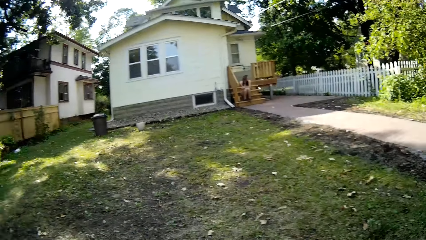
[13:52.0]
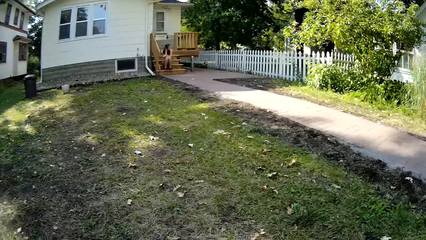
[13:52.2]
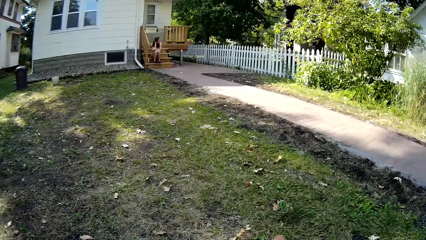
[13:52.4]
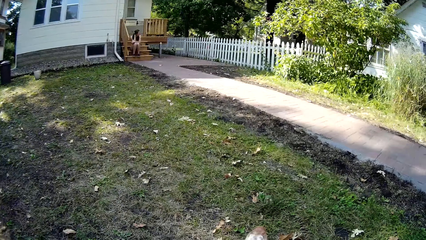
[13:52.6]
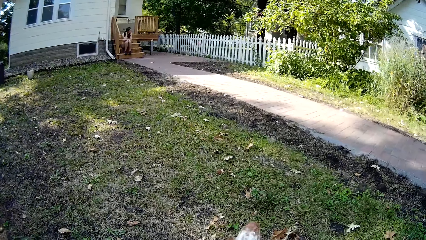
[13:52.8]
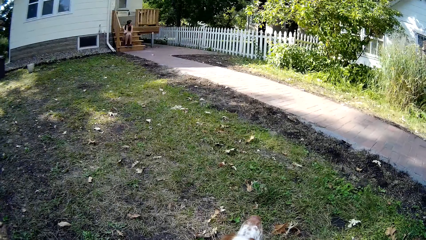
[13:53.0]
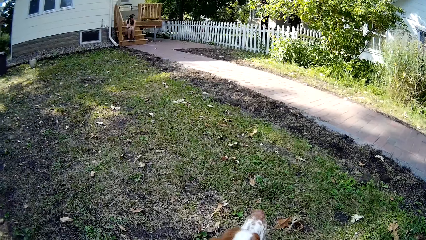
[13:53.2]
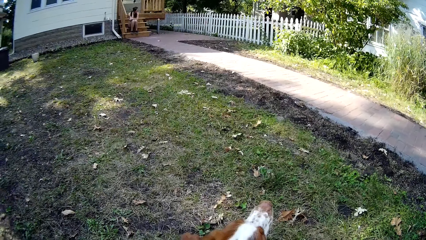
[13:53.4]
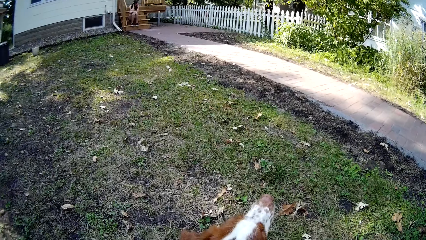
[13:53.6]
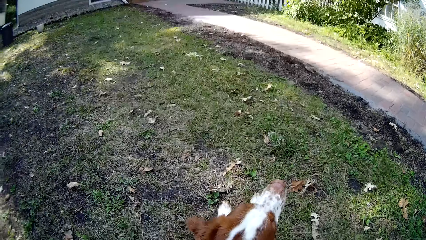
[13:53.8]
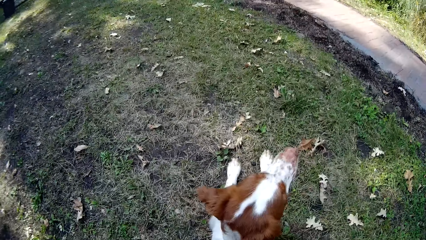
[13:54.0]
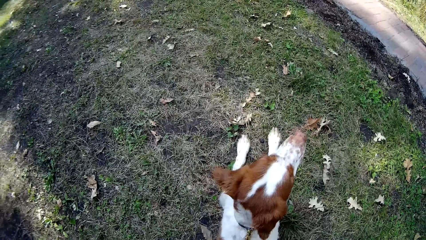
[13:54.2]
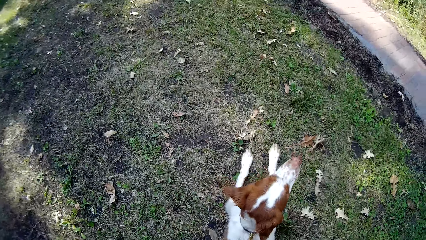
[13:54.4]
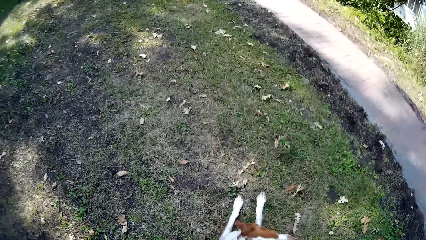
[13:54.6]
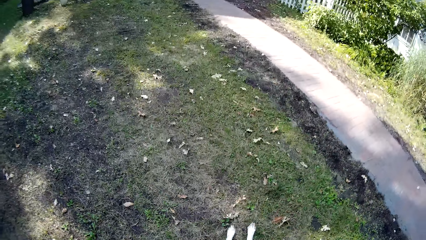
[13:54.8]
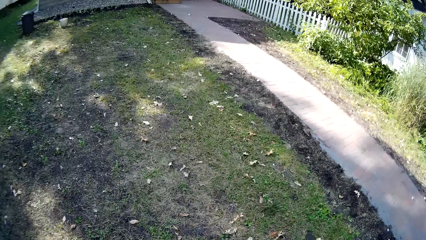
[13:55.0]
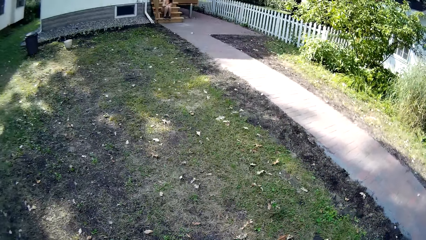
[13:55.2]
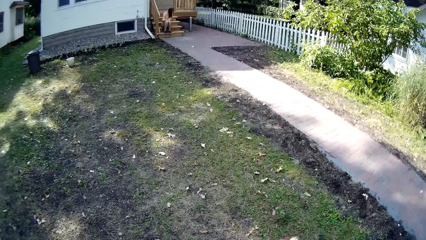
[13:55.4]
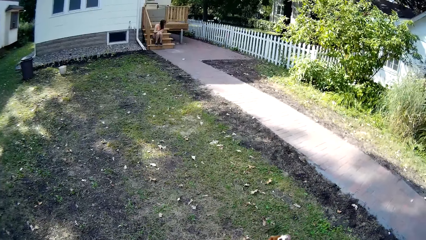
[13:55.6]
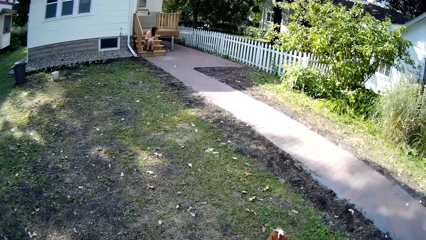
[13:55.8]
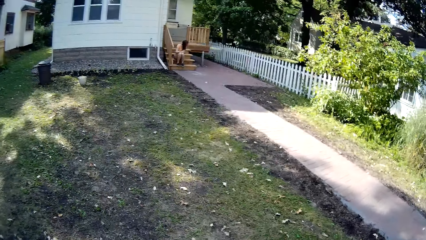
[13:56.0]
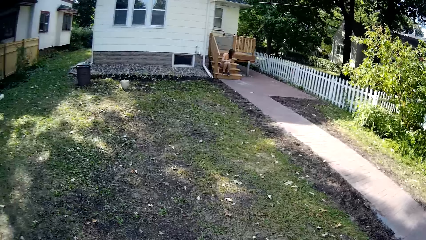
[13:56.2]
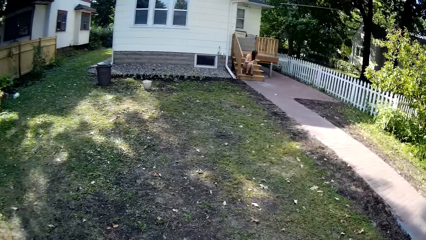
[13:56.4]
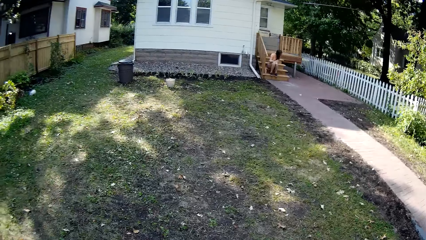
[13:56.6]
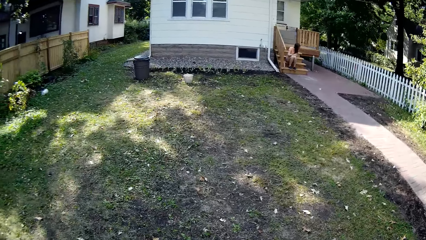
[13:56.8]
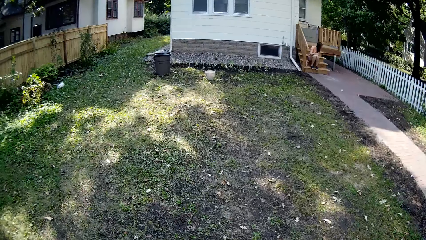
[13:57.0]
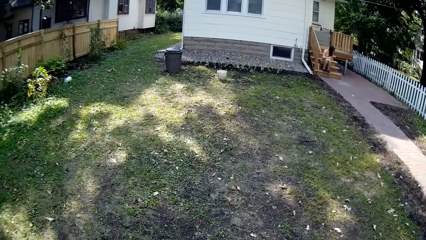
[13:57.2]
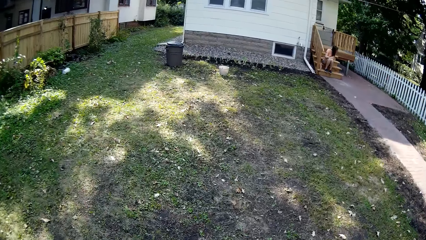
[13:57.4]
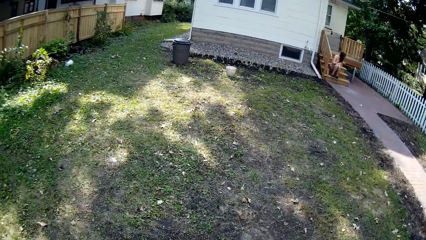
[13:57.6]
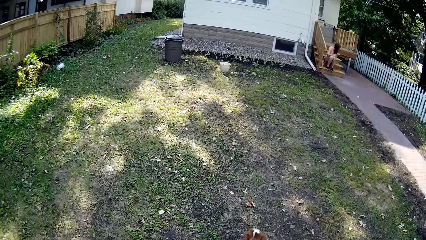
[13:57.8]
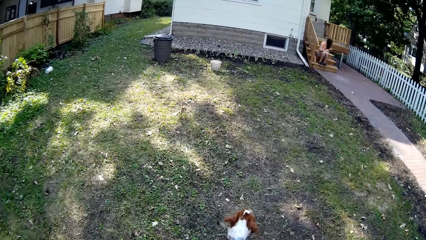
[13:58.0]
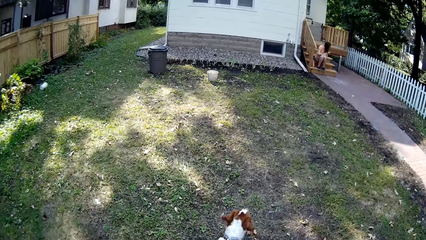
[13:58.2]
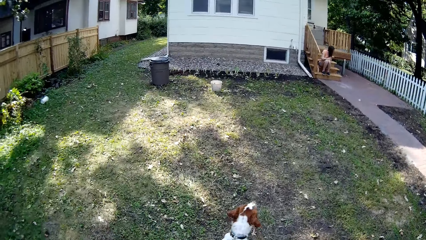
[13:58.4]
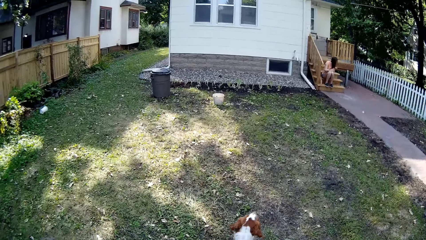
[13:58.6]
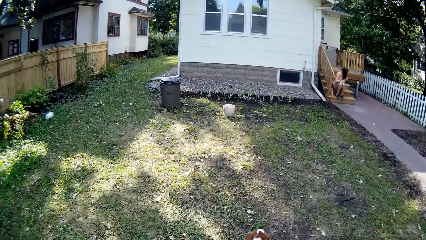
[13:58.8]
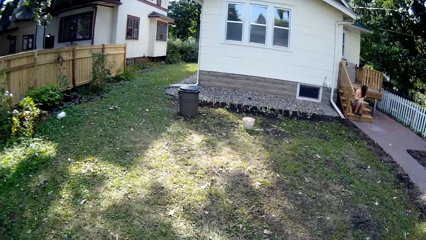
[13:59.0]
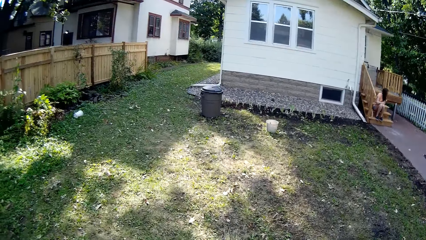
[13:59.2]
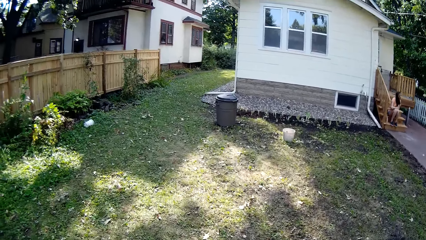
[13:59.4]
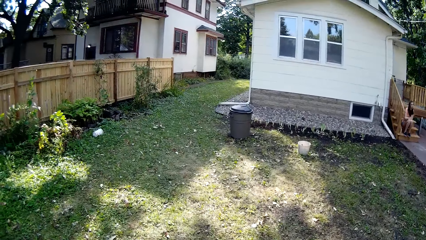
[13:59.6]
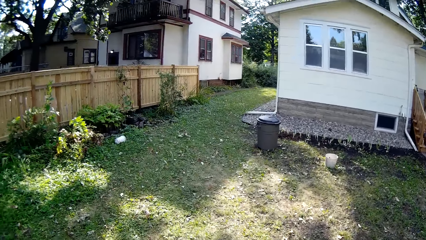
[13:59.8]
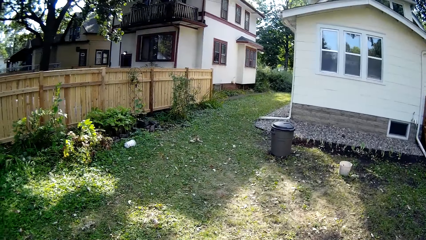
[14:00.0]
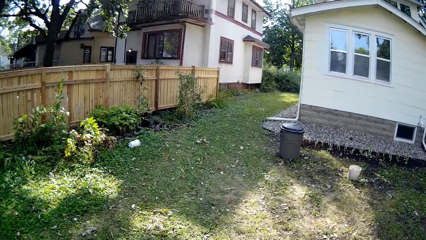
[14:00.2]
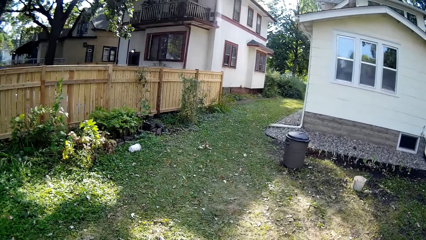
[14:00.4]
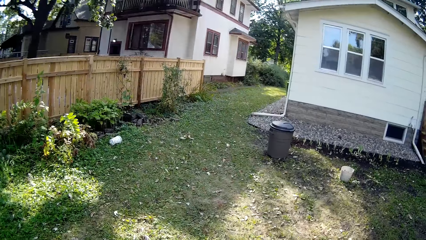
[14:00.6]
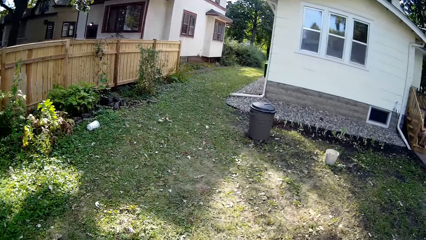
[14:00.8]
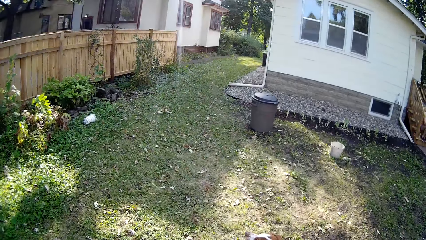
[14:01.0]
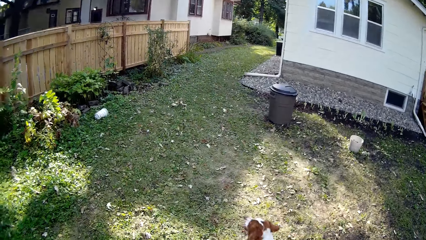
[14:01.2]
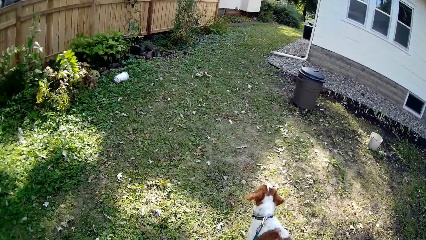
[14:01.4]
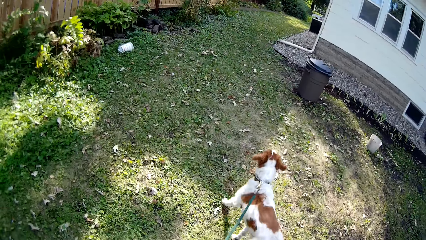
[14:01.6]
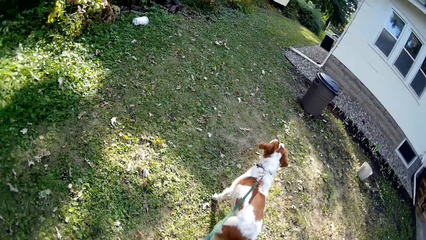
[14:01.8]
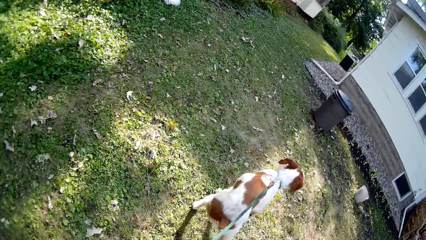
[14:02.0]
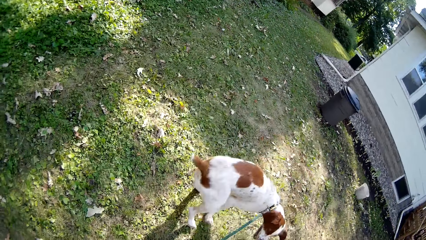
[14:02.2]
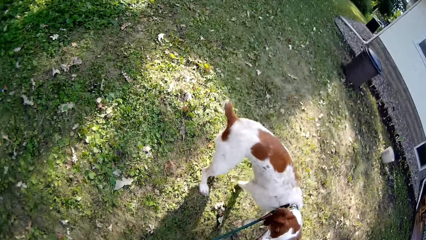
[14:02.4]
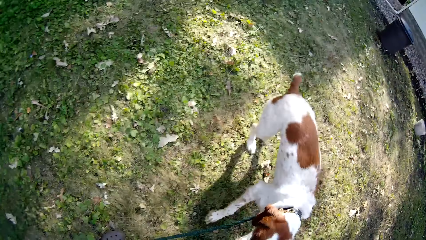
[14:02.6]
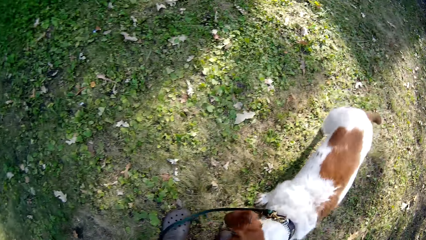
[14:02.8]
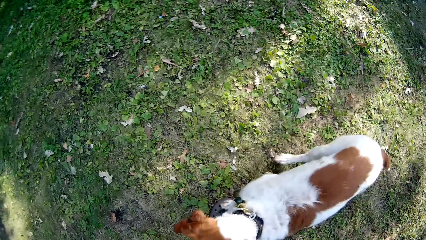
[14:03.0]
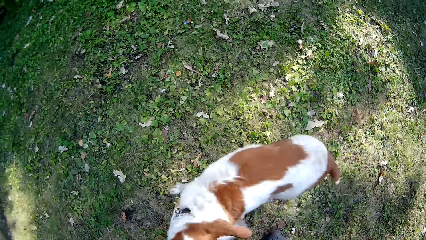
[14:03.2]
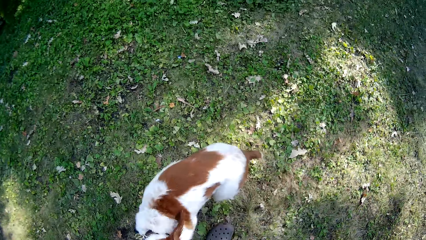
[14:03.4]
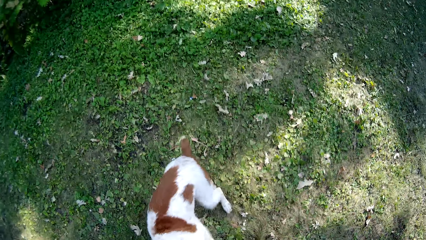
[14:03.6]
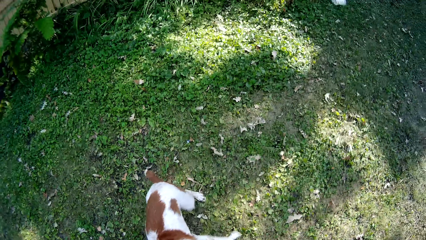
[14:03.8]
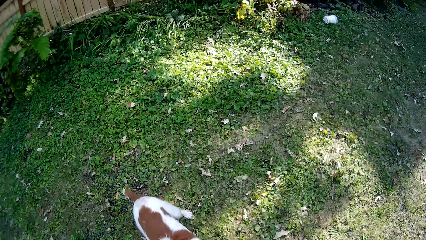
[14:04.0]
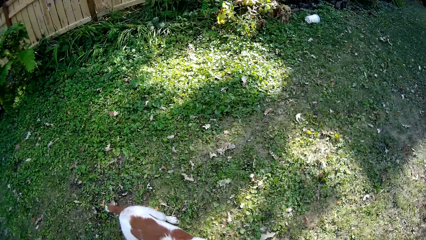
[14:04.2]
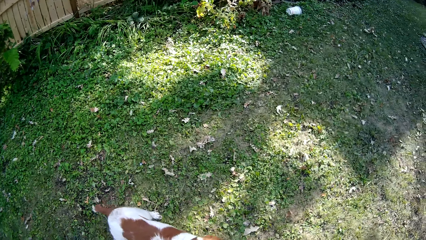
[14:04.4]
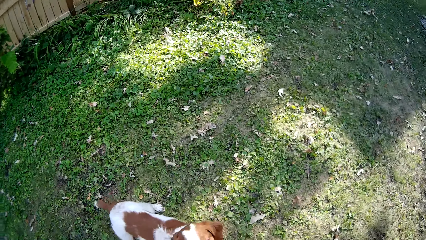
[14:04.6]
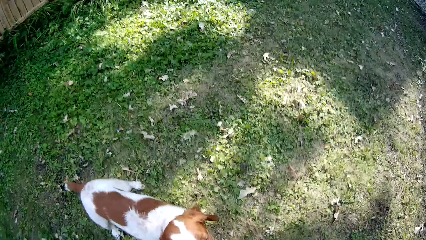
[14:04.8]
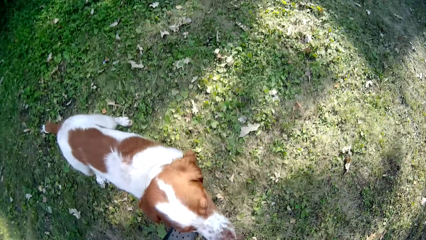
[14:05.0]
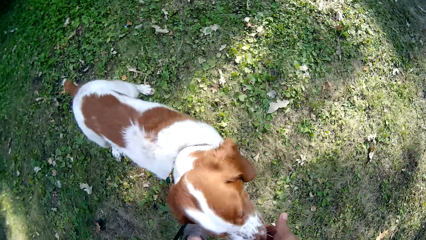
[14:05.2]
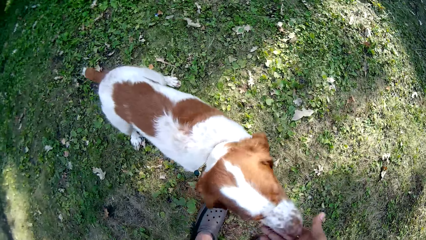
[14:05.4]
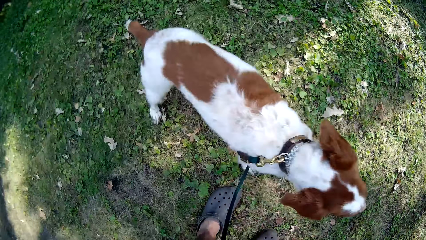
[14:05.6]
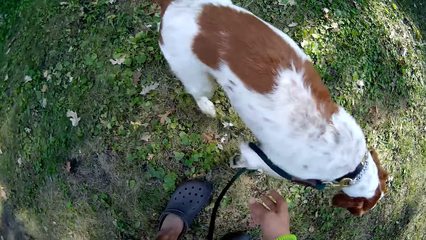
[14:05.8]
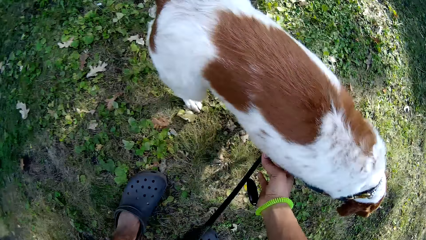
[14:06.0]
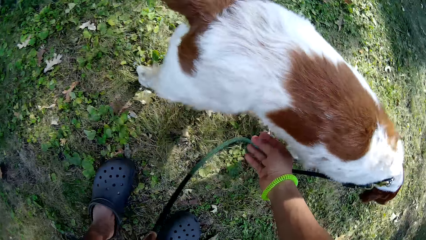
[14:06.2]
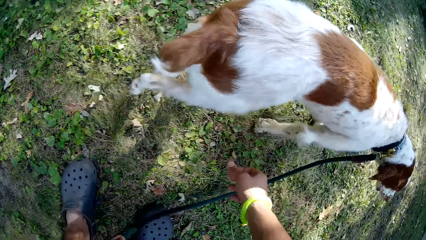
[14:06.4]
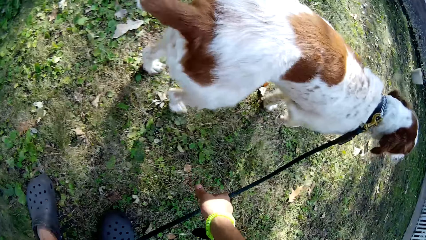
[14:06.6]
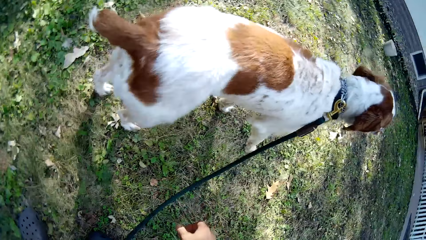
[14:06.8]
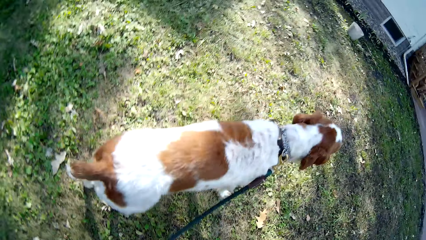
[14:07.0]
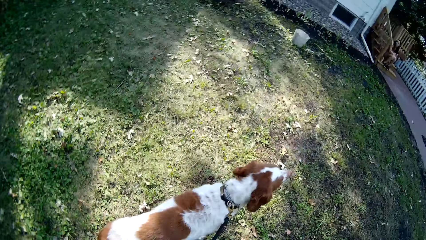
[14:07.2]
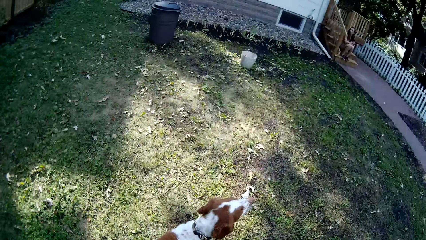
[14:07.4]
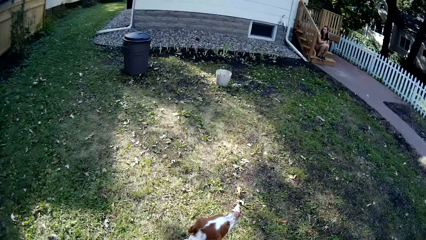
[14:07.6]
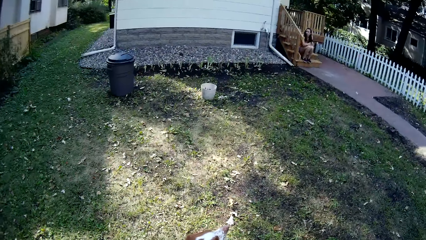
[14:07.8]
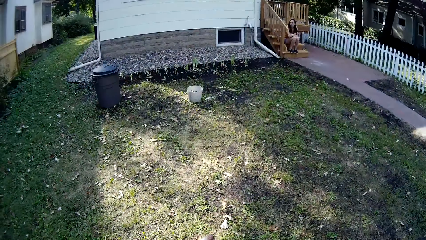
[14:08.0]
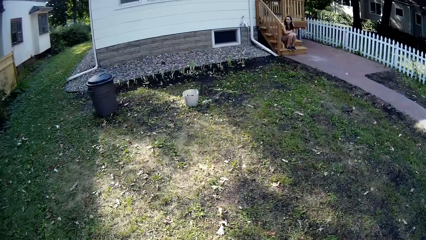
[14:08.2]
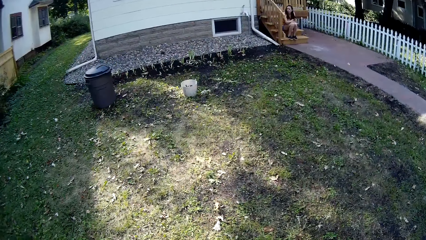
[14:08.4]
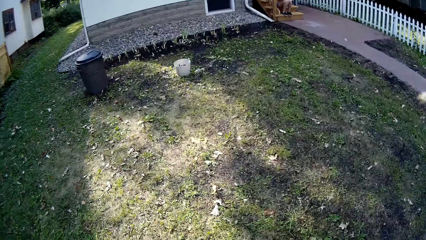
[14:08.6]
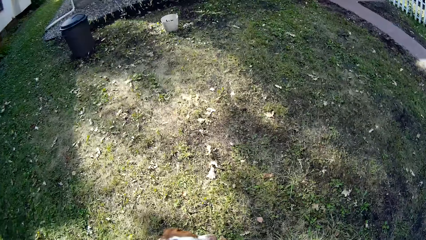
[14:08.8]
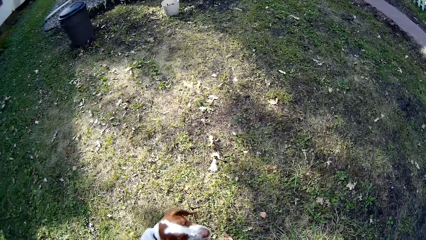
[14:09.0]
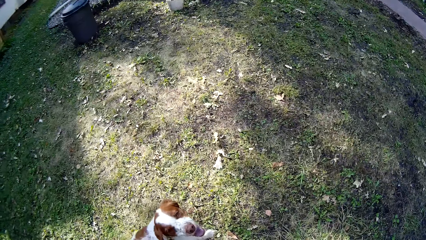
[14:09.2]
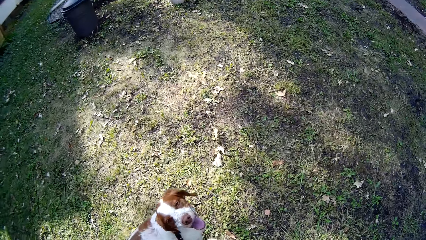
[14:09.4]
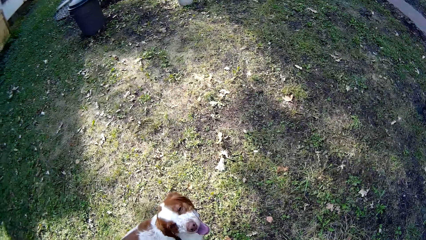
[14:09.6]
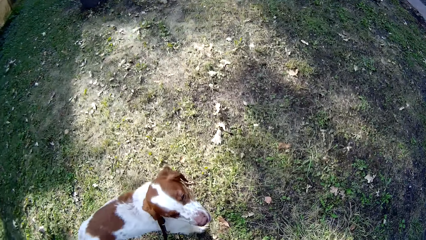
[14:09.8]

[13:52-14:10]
The camera wearer stands upright. They start to walk around the compound with the dog on a leash. They give the dog a dog chow.
